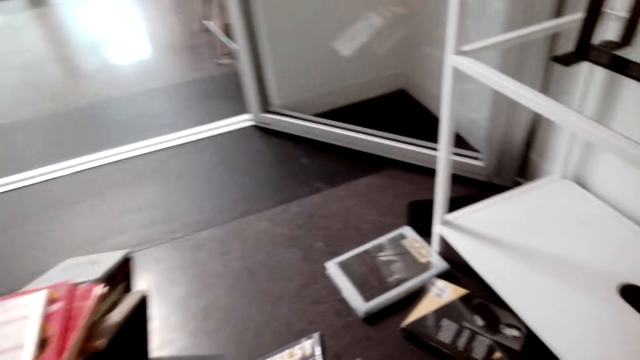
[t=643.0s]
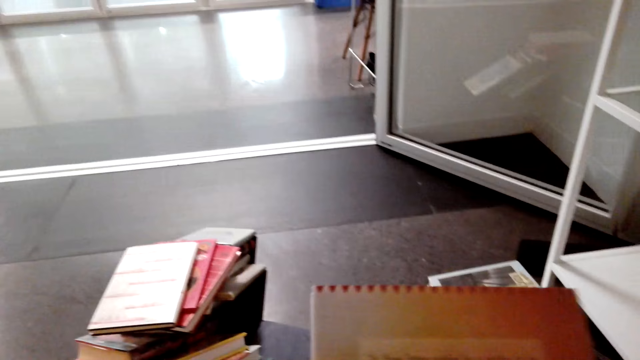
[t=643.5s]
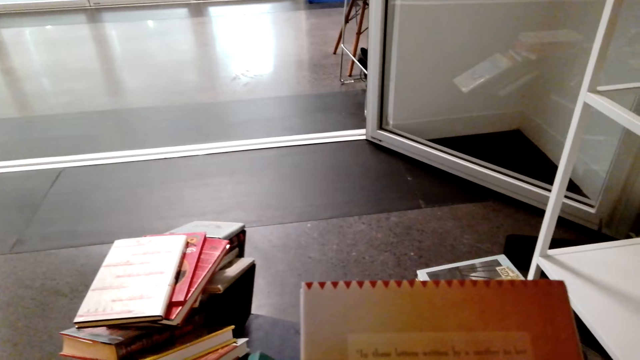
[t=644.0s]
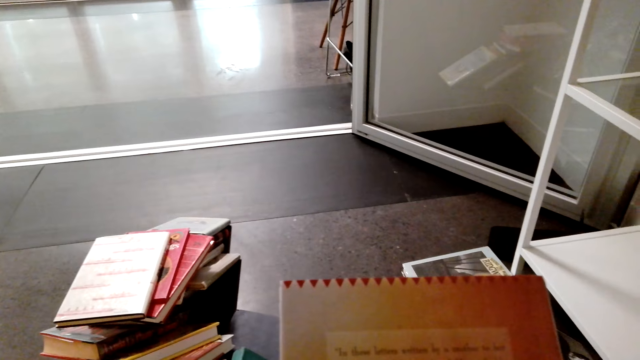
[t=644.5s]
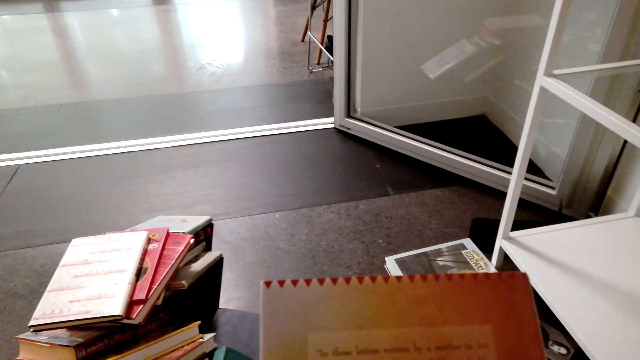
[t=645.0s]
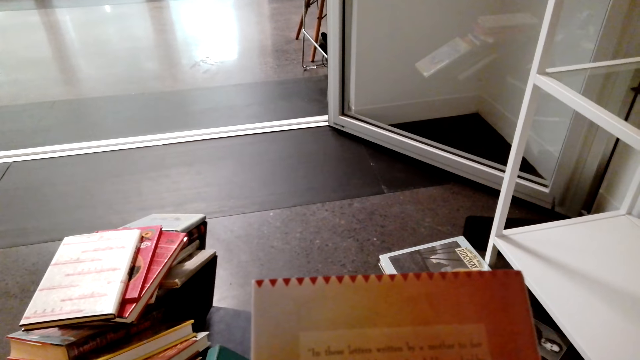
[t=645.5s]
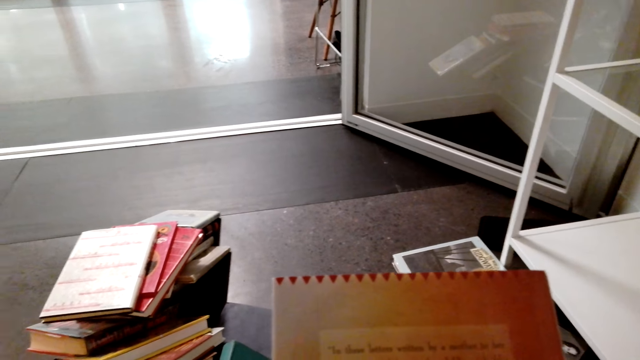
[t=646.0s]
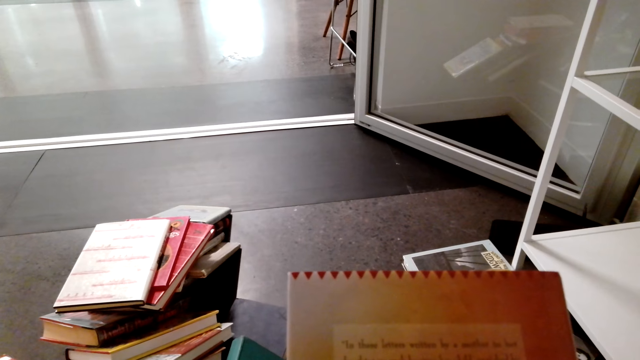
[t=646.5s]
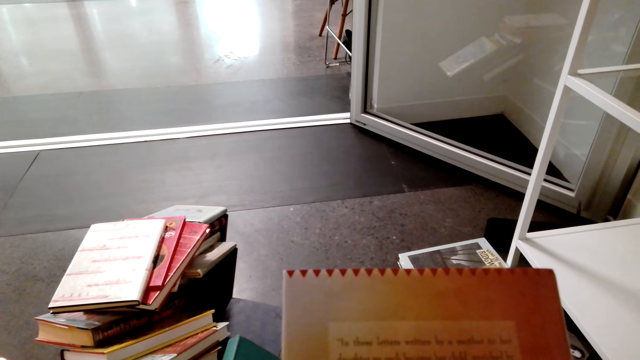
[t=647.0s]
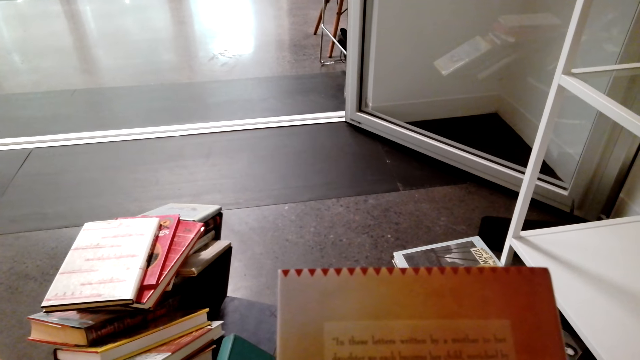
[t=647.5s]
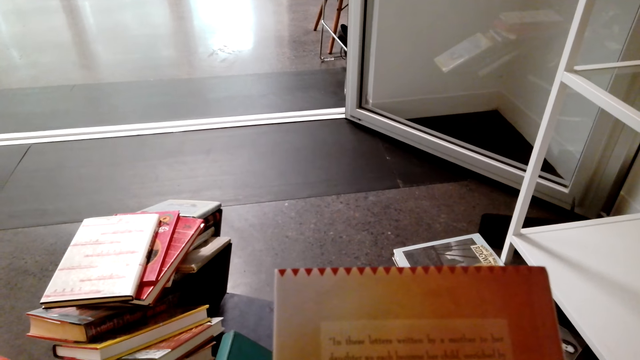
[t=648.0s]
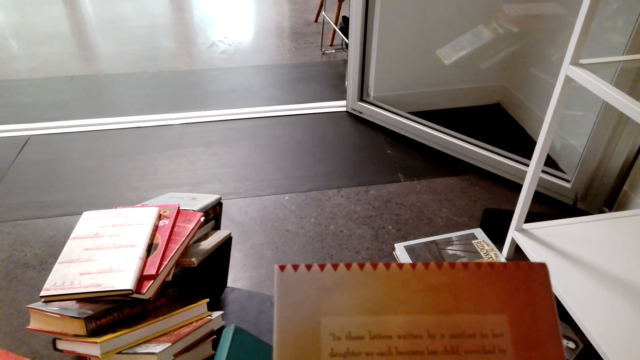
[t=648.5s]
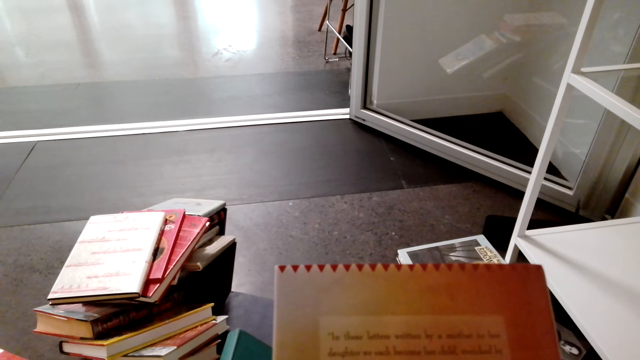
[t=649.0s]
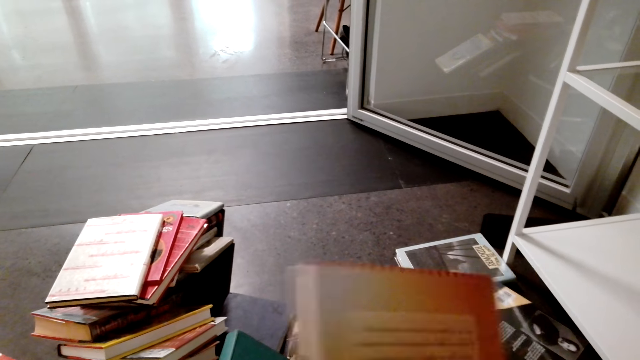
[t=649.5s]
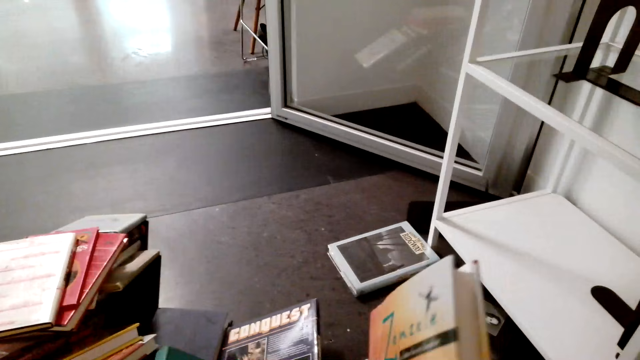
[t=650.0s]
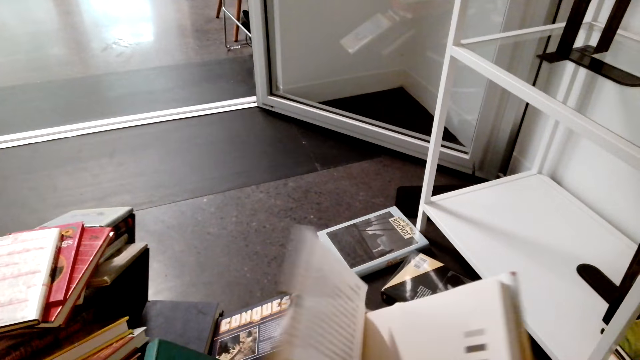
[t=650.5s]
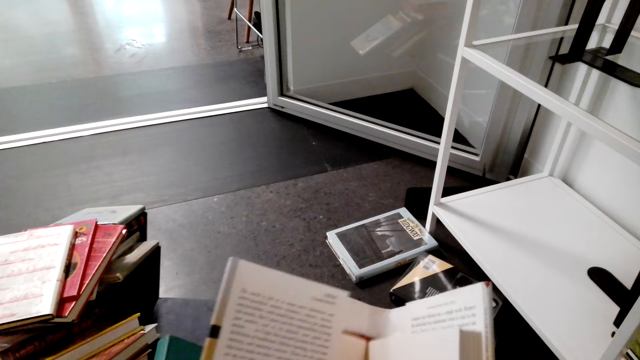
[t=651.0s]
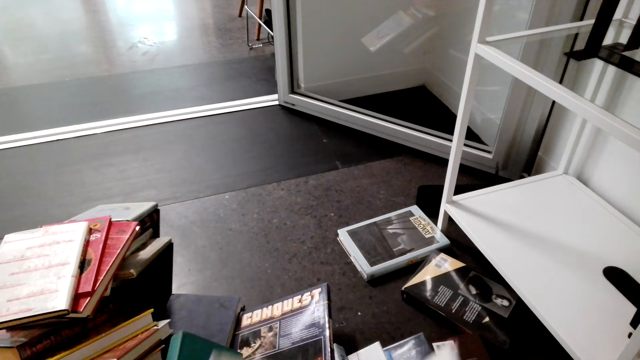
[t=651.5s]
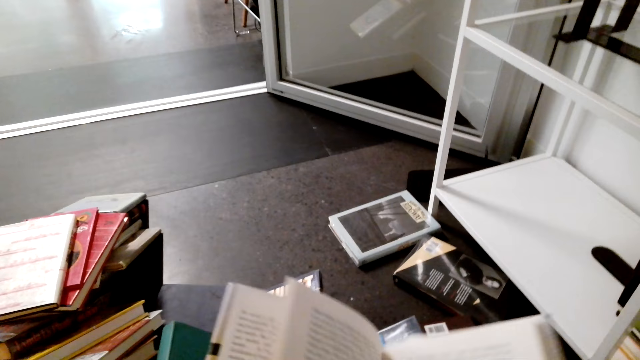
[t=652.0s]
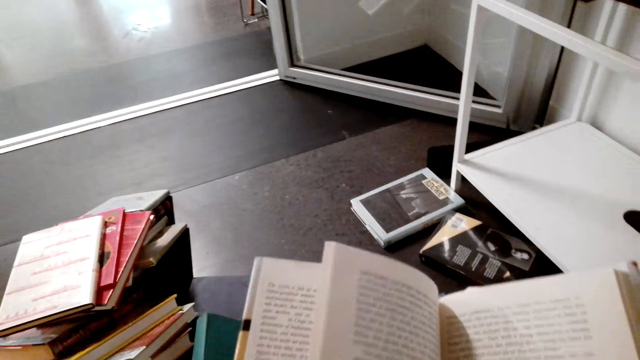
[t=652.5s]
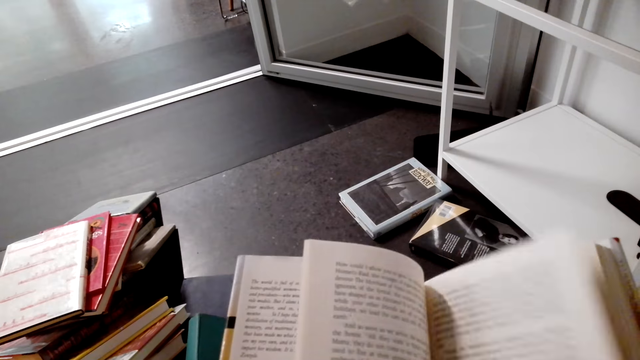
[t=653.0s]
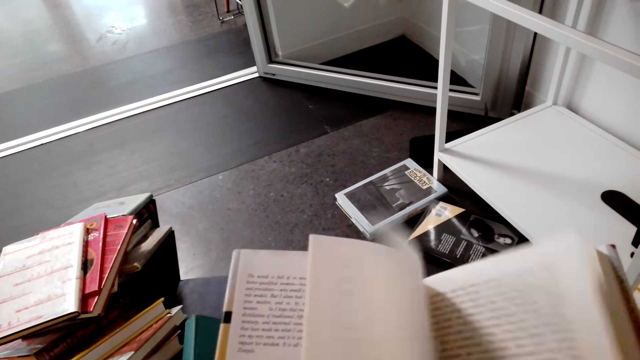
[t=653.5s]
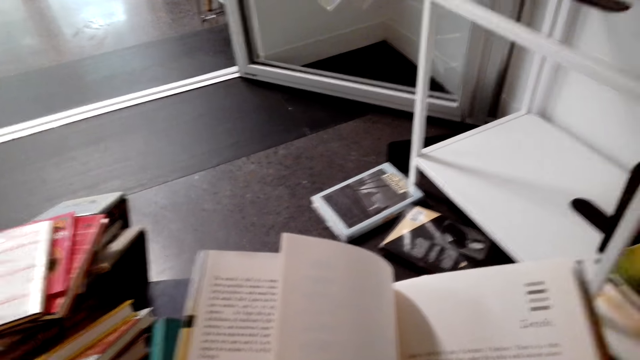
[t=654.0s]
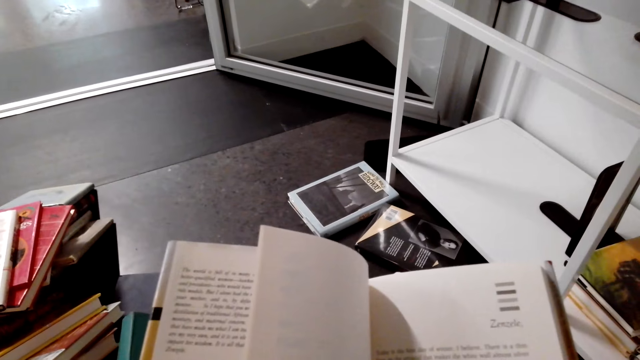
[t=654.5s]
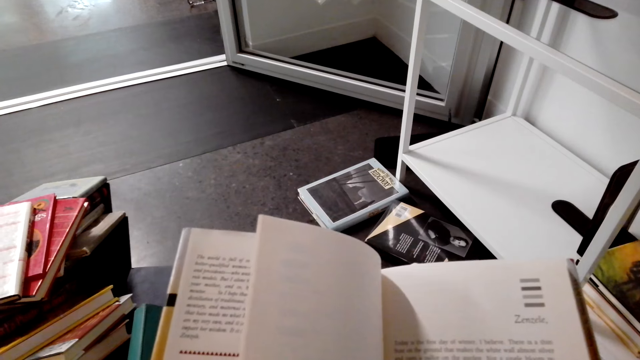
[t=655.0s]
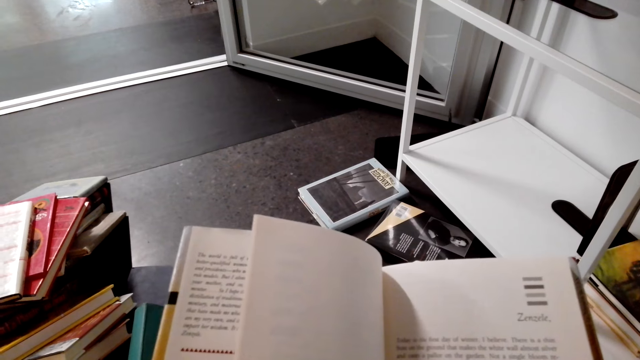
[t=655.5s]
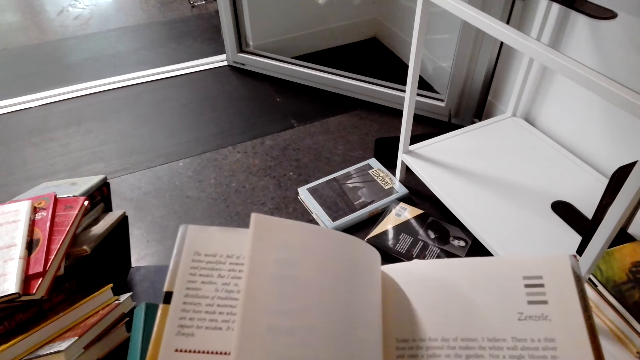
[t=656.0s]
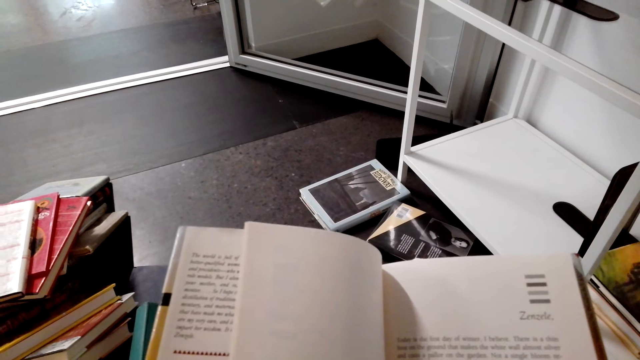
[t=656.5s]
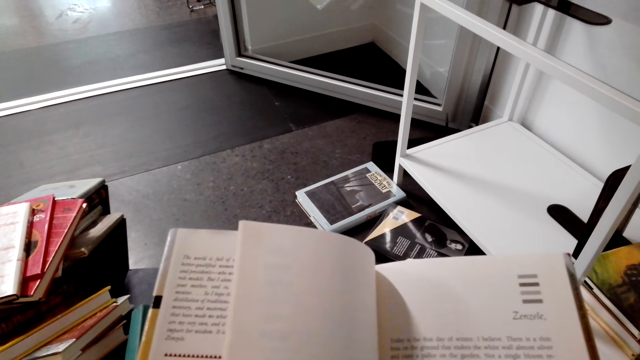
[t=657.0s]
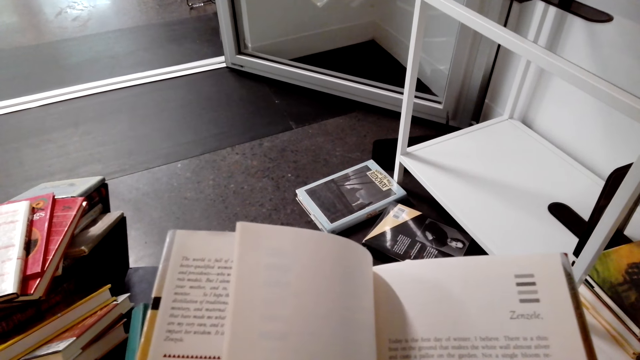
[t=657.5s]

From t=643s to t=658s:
The camera wearer holds a story book with her hands. She opens the story book with her hands. She turns pages. She reads the story book on the floor.

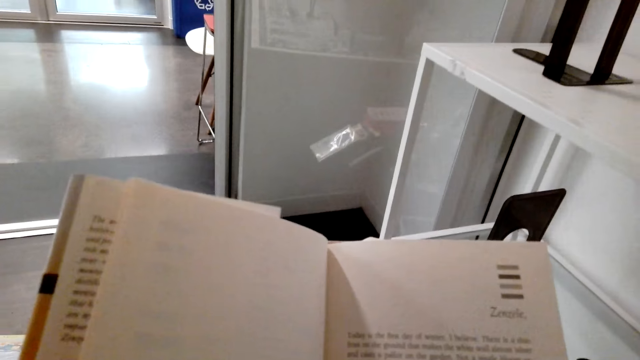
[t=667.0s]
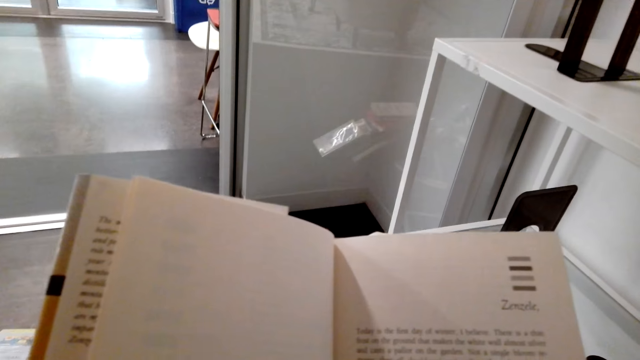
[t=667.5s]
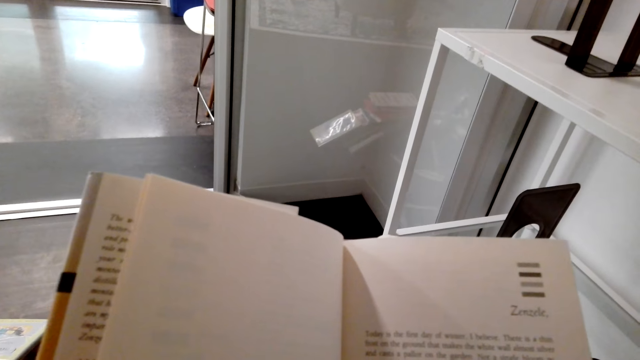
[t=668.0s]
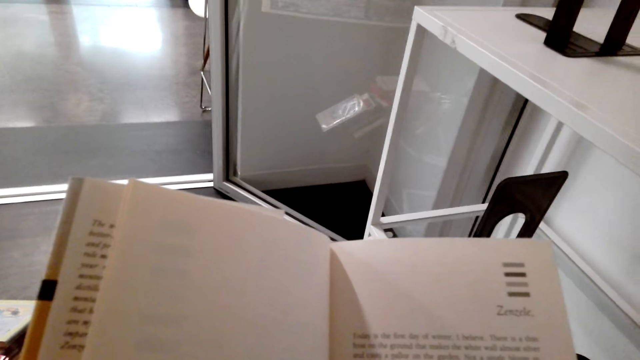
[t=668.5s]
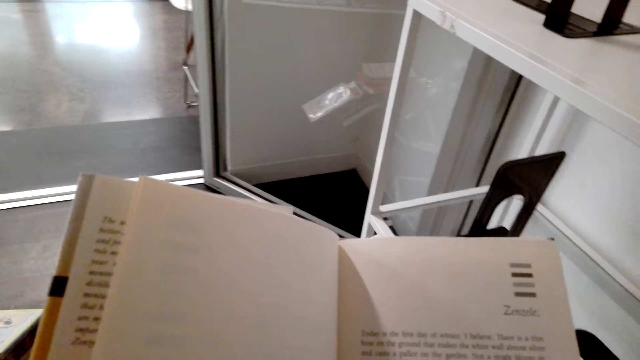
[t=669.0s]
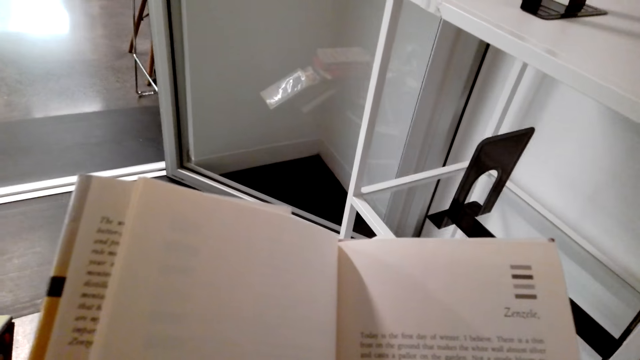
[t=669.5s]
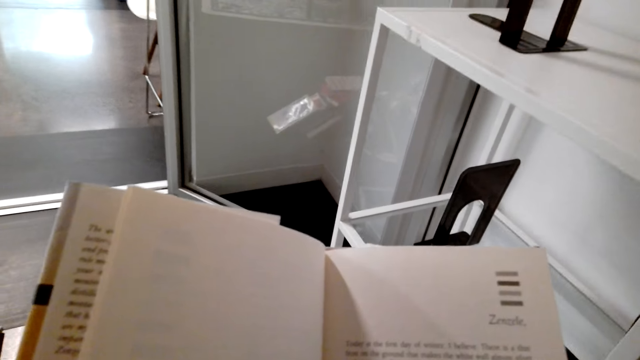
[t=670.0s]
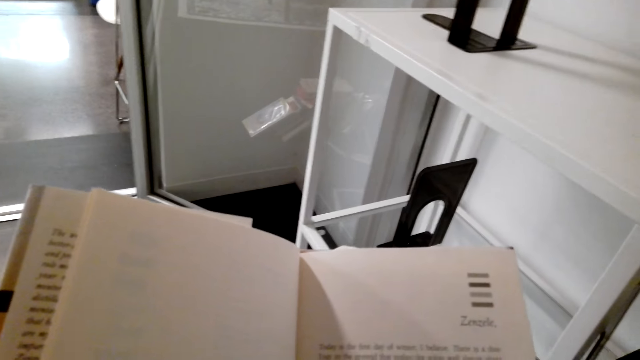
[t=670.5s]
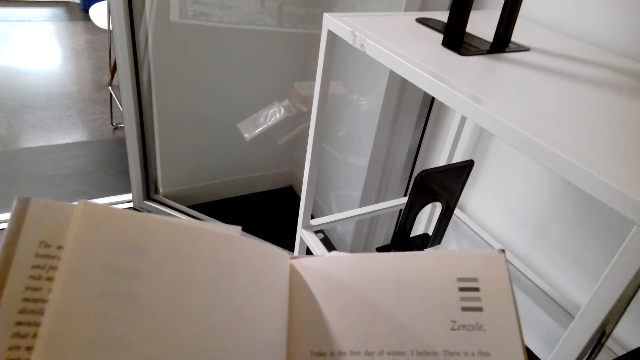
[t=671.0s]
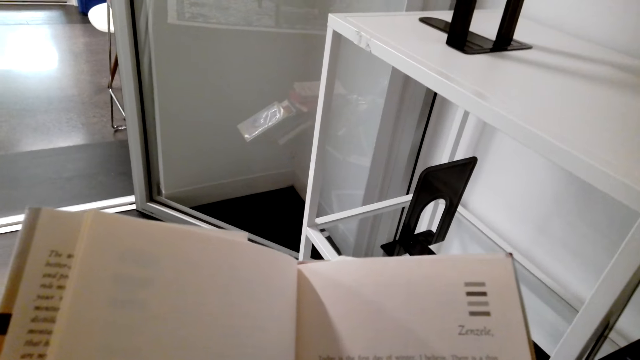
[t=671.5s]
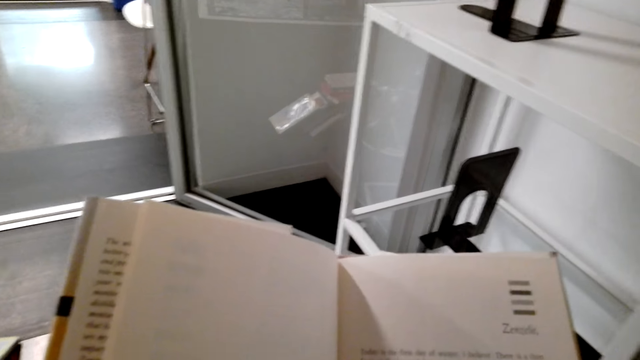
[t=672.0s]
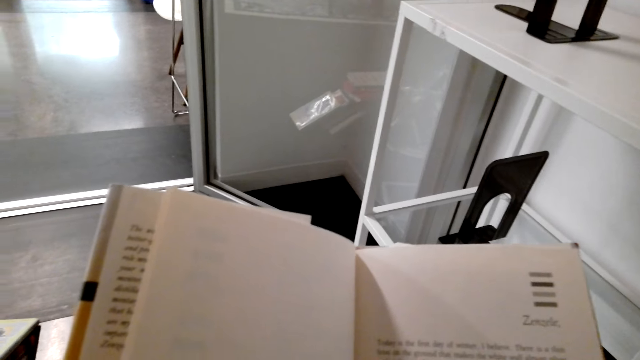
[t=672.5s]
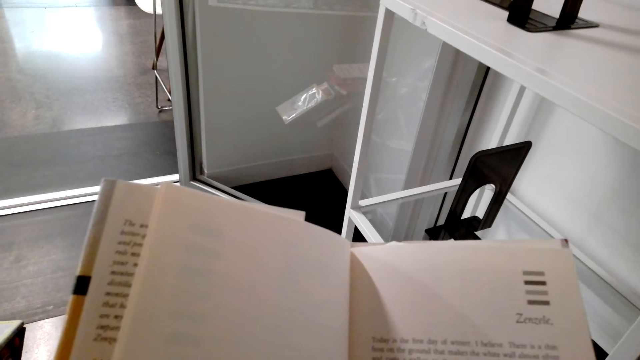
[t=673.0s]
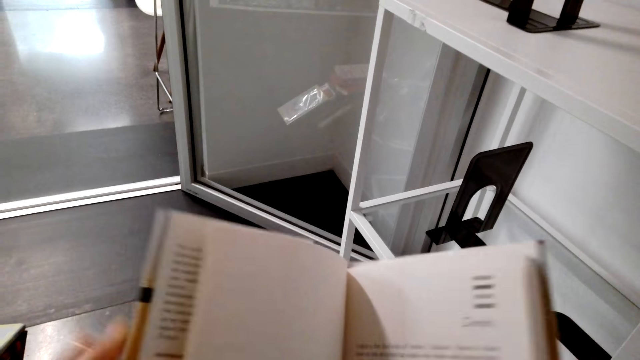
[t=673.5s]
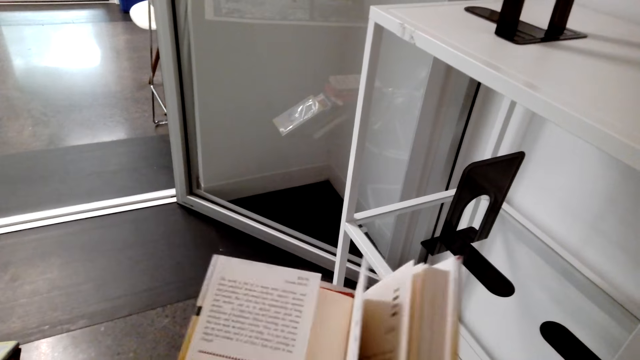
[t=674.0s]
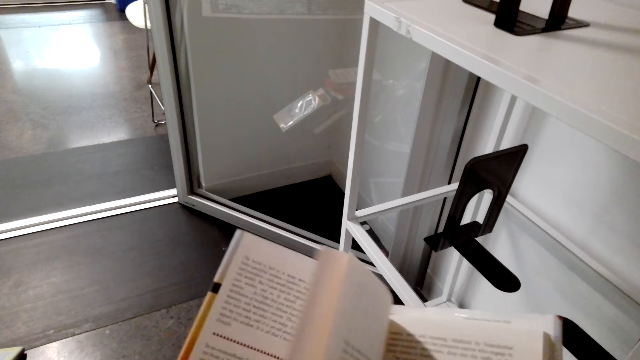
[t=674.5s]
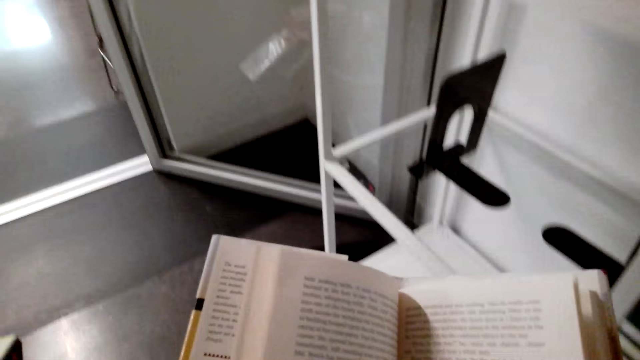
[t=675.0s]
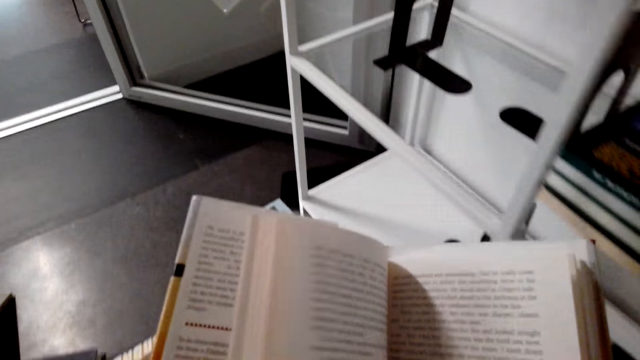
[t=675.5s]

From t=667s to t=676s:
The camera wearer opens the story book with her hands.
